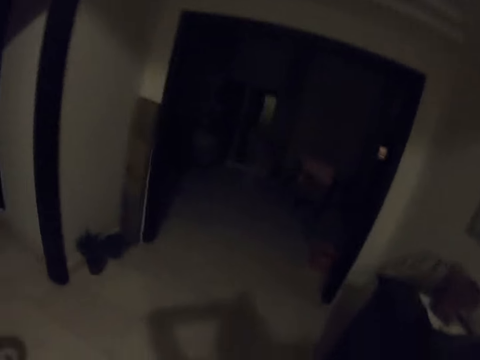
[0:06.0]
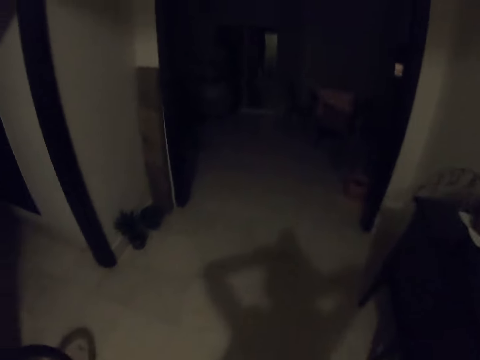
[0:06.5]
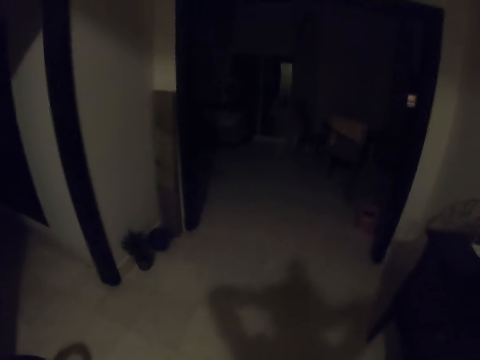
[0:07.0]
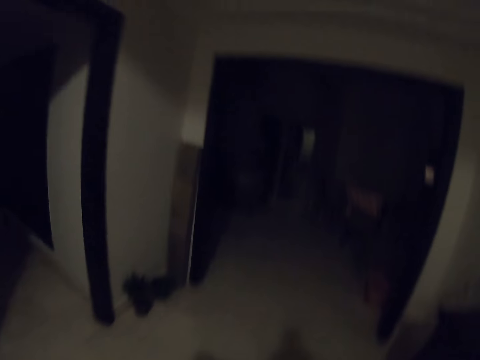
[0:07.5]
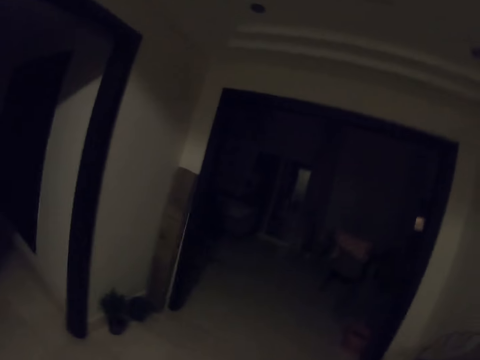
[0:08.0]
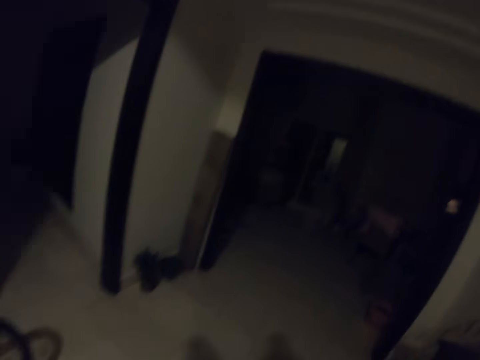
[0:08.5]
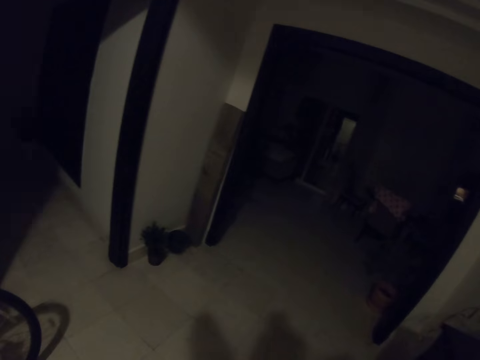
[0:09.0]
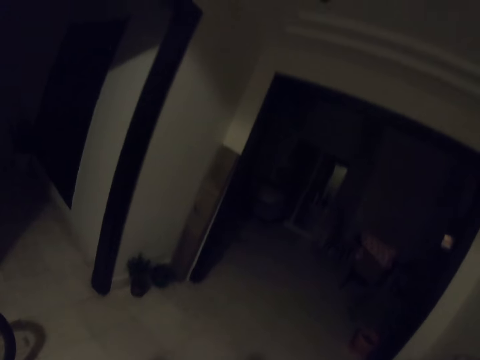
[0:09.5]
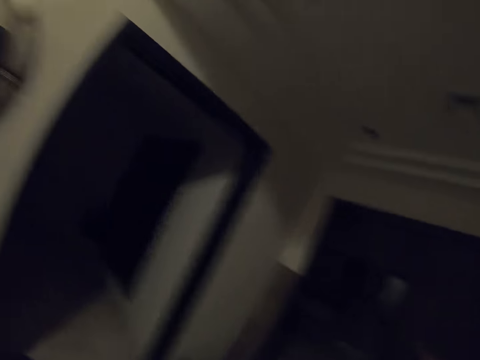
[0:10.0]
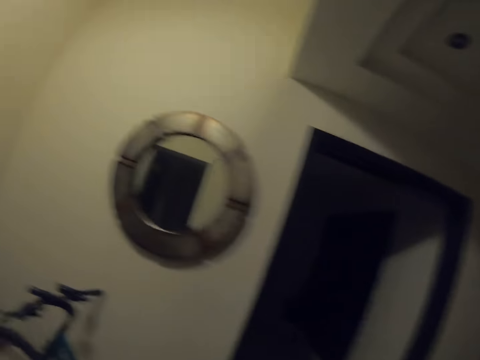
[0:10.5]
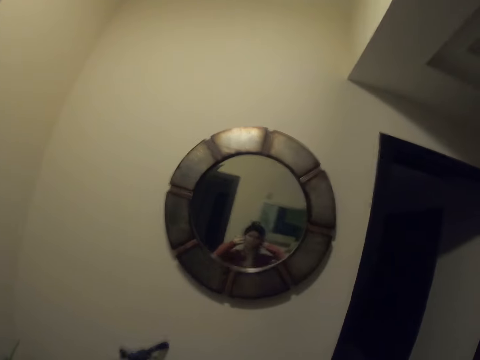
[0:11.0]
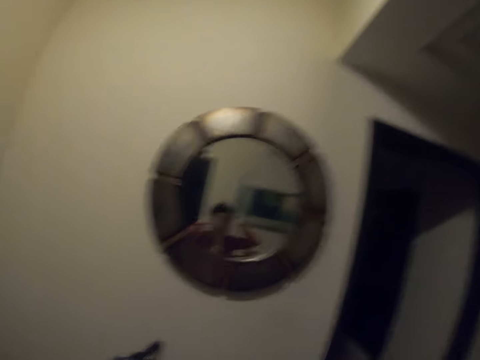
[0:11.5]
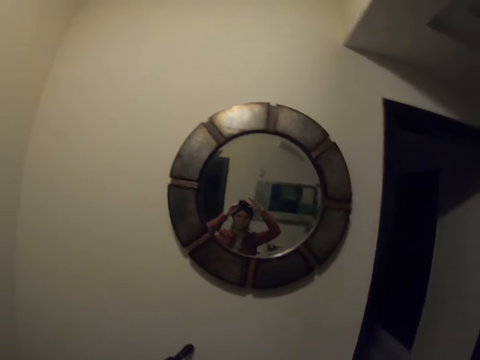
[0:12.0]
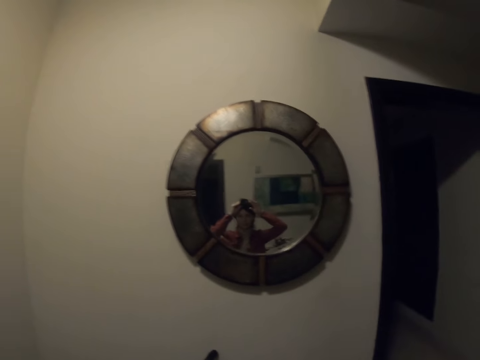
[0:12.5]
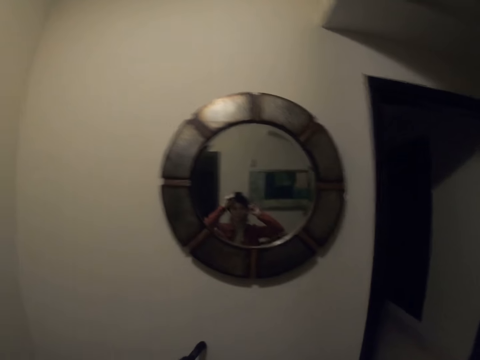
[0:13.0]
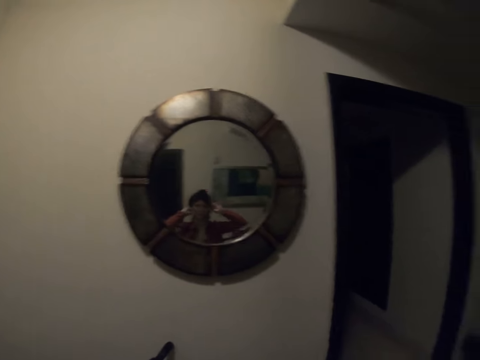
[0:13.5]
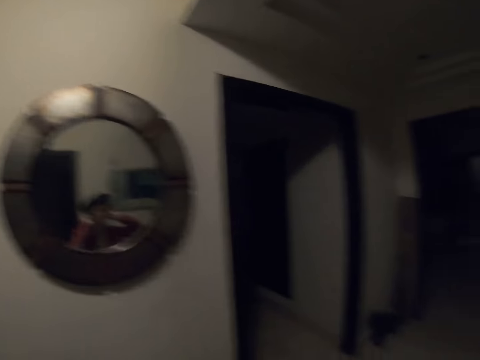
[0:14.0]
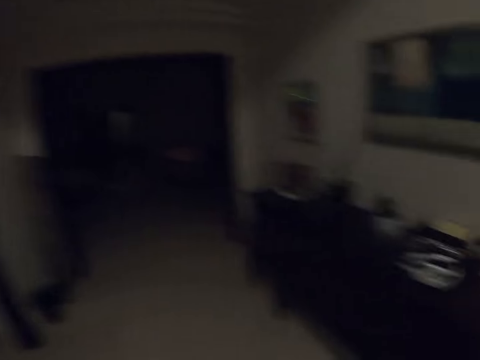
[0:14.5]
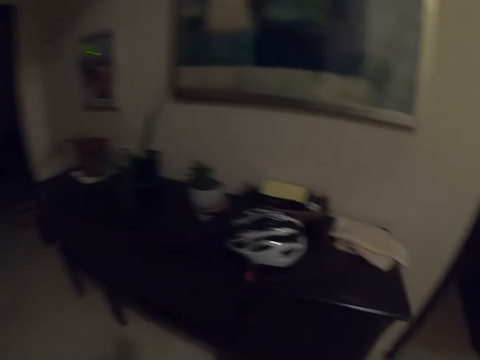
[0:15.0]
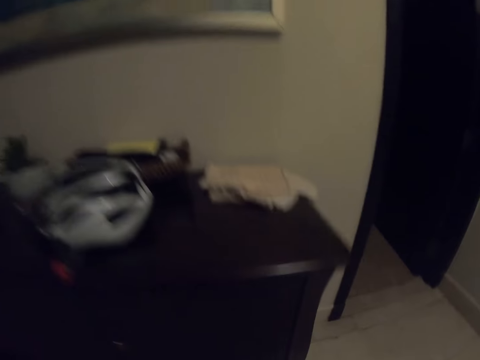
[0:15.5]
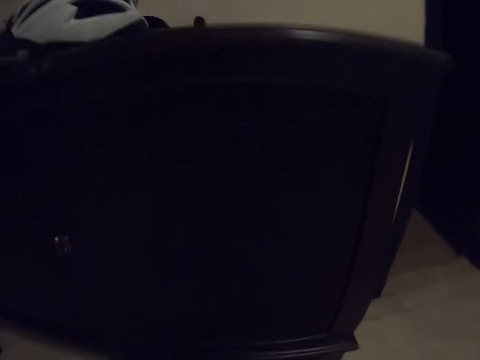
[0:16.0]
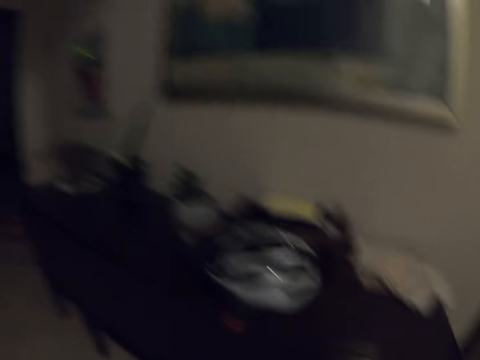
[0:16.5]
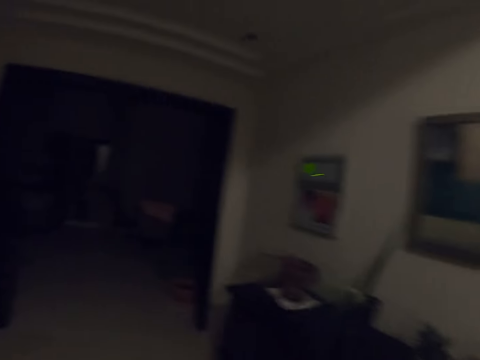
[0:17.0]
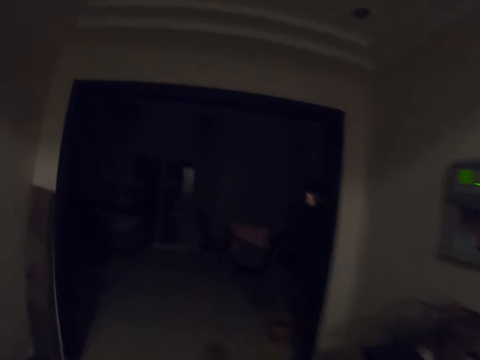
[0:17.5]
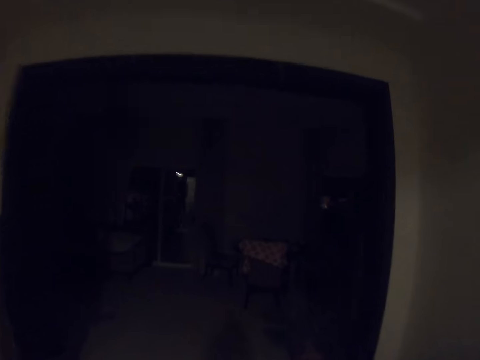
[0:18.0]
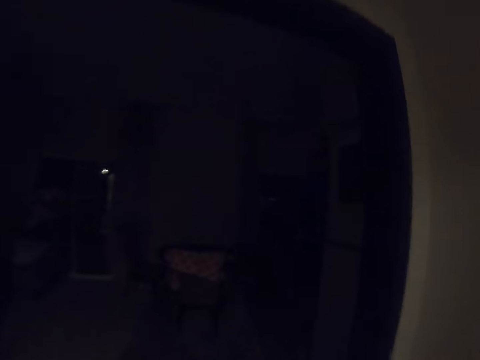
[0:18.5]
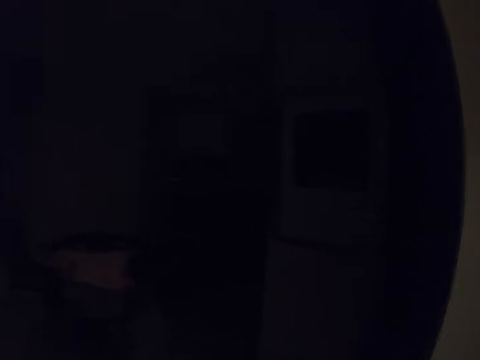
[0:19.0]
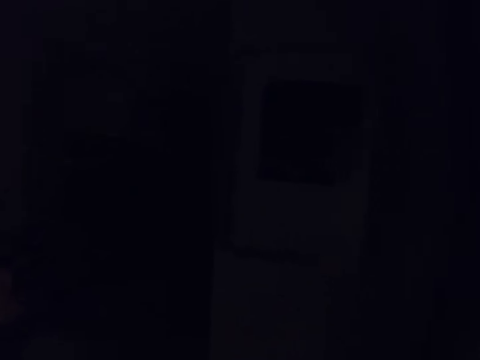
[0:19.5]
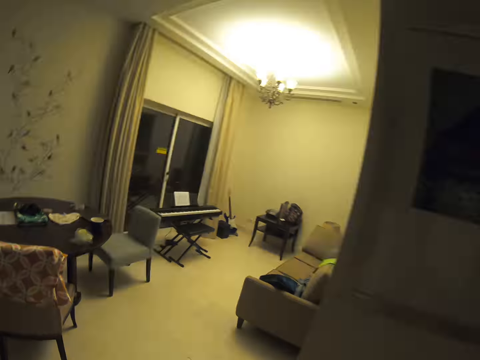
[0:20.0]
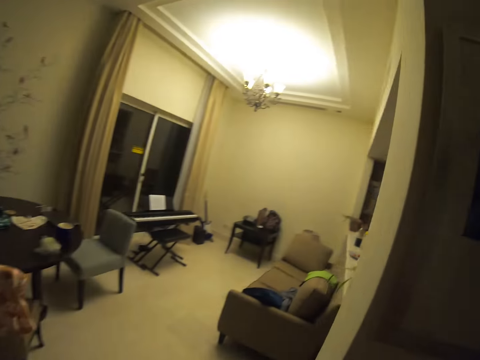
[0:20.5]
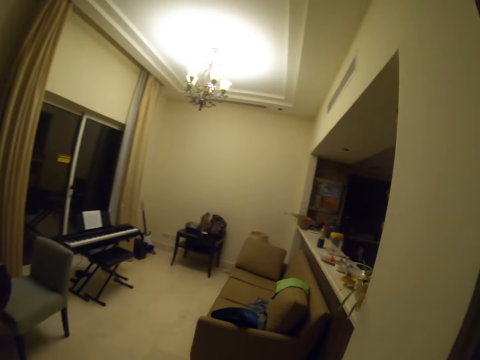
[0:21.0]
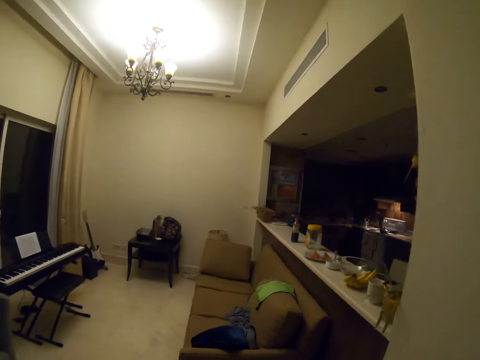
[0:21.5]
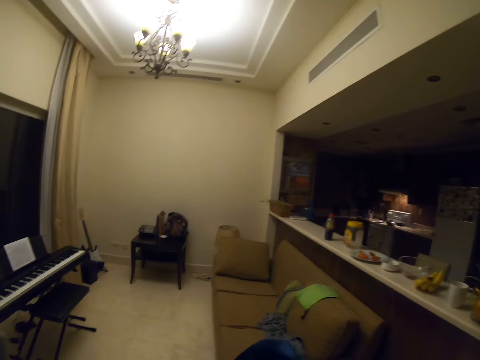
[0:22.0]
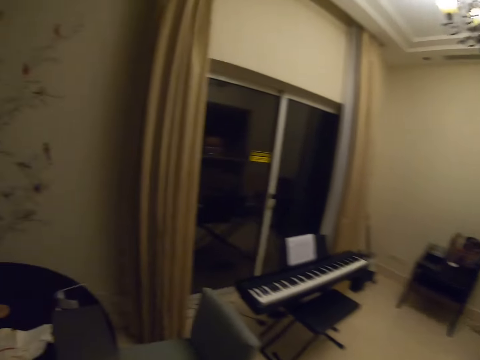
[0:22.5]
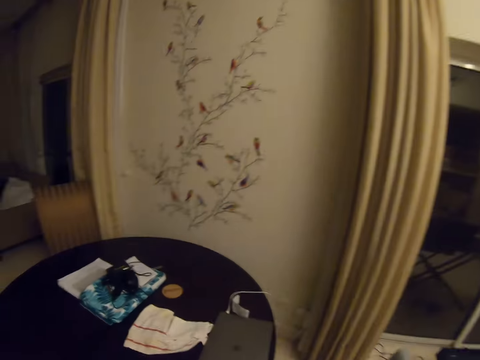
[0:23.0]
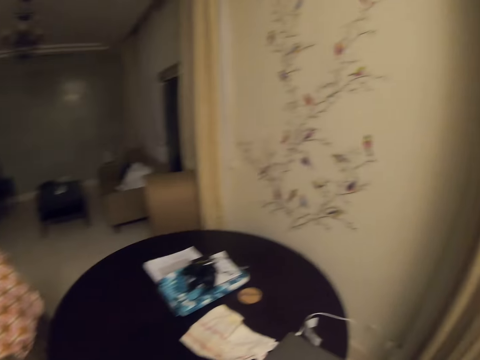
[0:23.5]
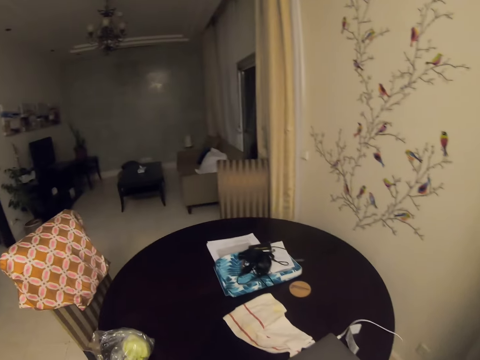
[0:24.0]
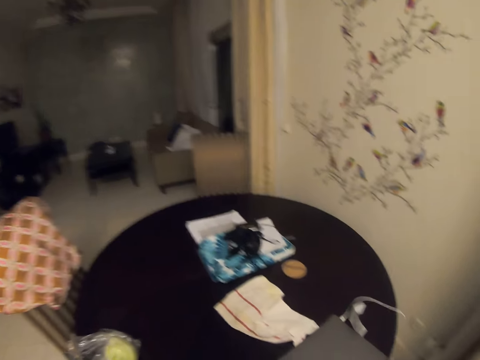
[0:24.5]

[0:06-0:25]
The camera wearer walks around and looks at herself in the mirror. They turn around the camera, walk around, and switch on the lights.

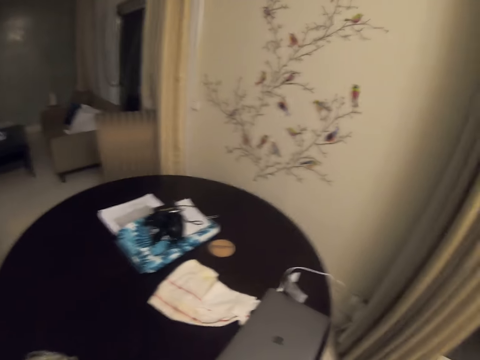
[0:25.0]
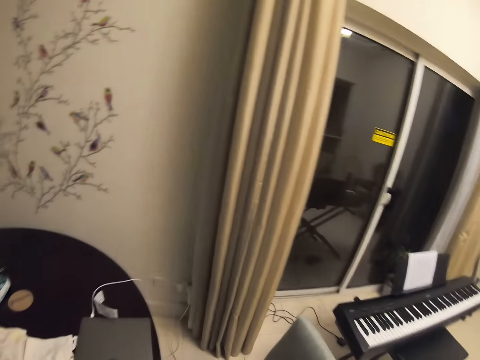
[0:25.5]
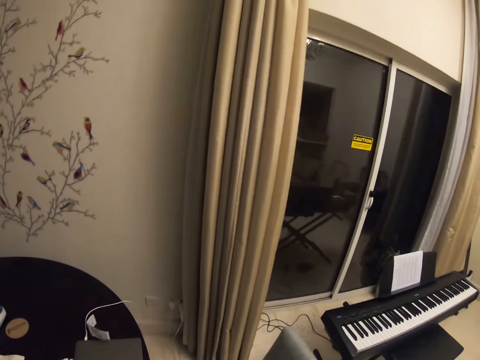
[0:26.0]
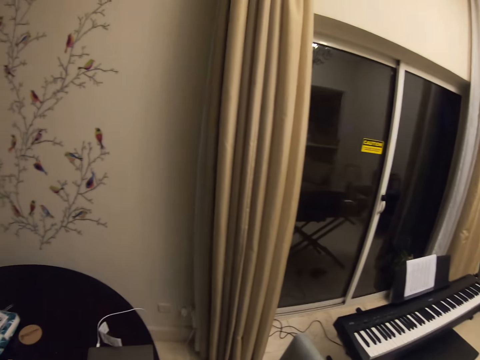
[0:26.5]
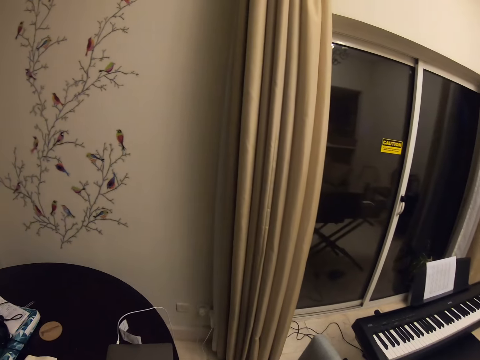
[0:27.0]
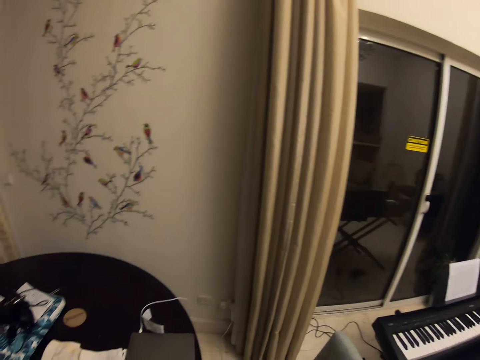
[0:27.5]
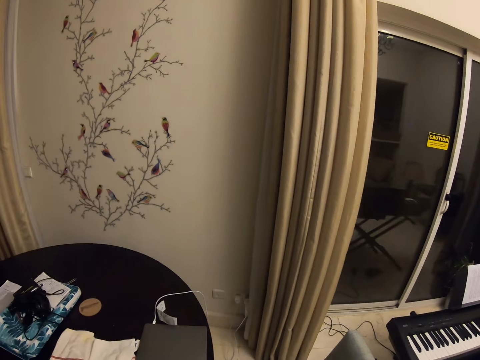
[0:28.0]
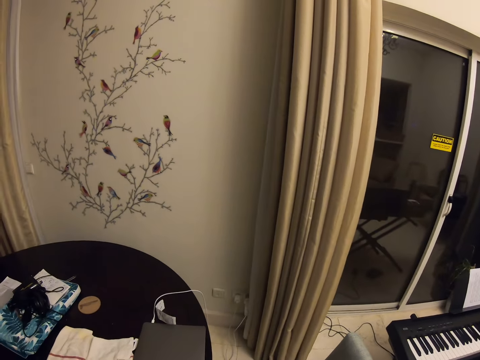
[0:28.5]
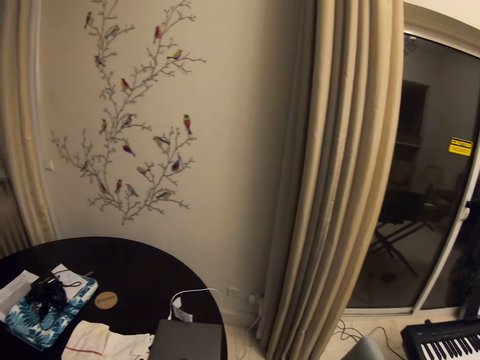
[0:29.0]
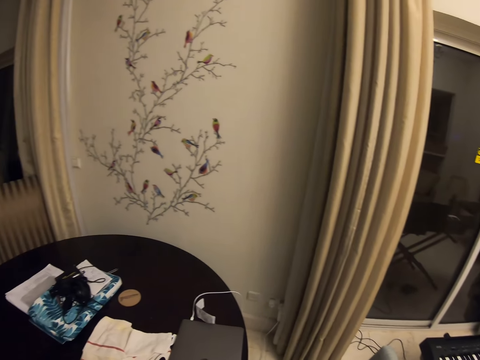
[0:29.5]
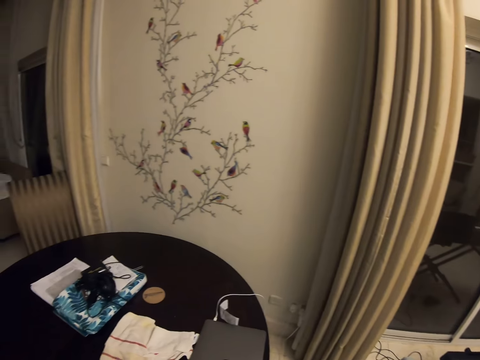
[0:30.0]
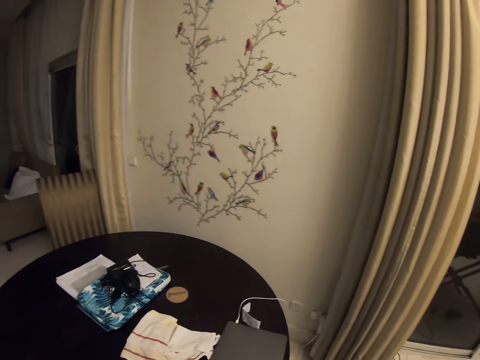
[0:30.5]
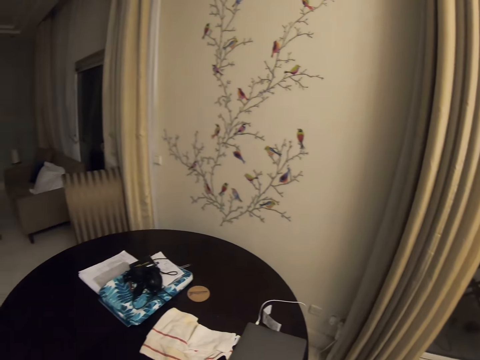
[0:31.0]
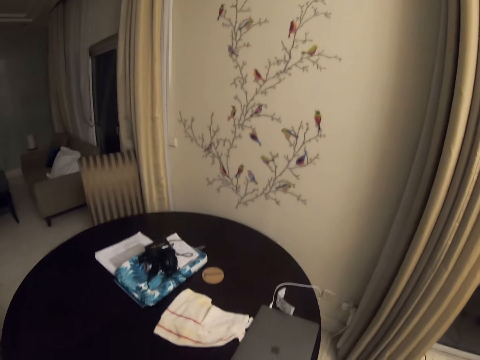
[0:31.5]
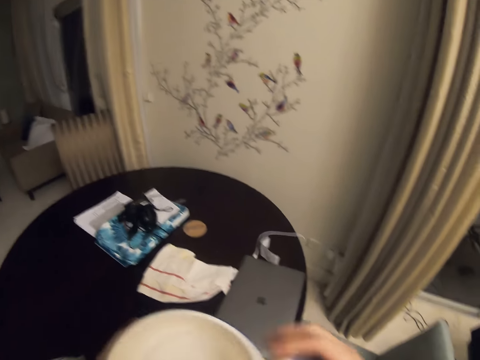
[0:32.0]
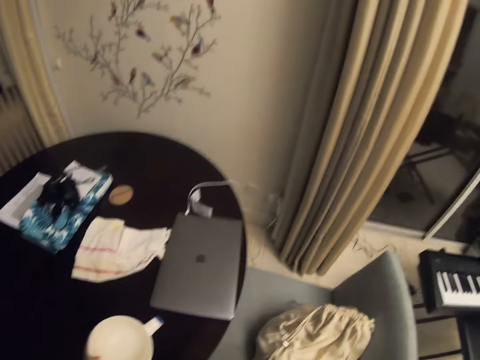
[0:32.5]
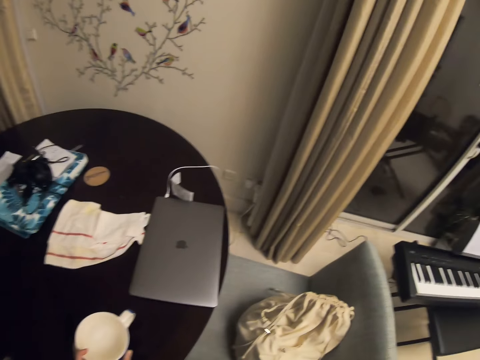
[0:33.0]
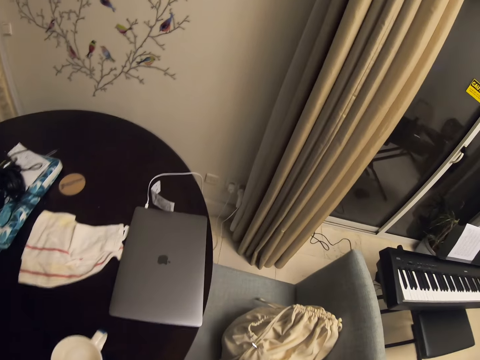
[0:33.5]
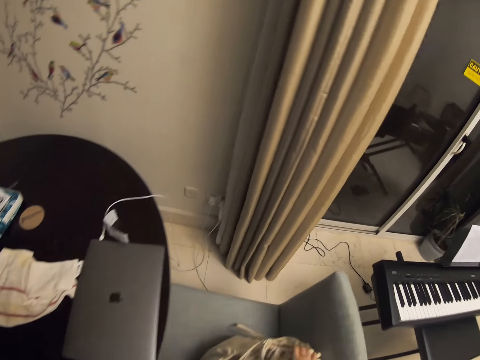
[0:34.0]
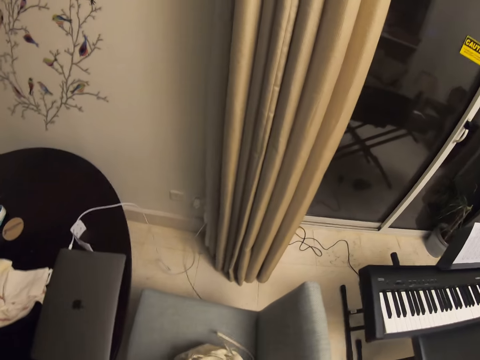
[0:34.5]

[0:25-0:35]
The camera wearer turns the camera around. They put the cup on the table.
